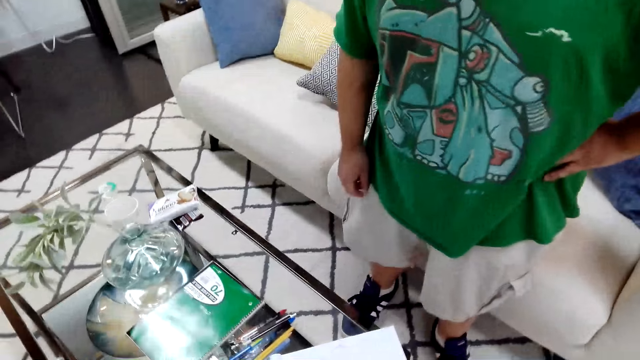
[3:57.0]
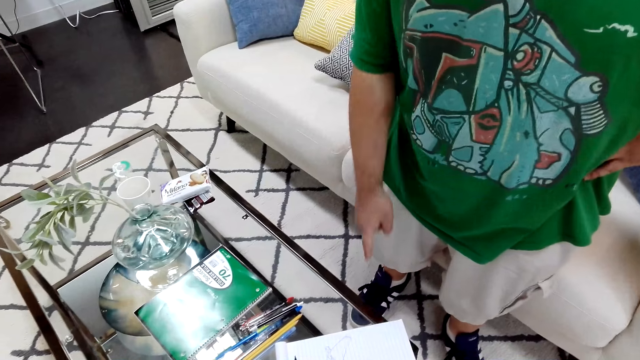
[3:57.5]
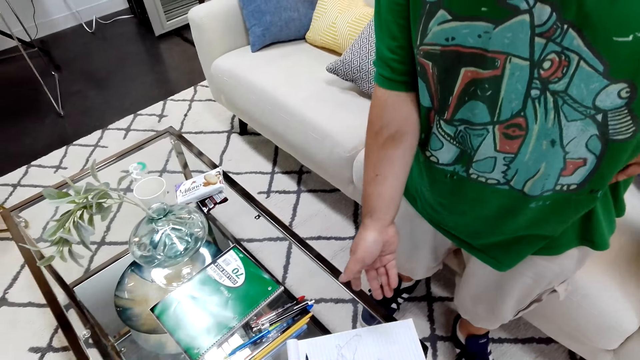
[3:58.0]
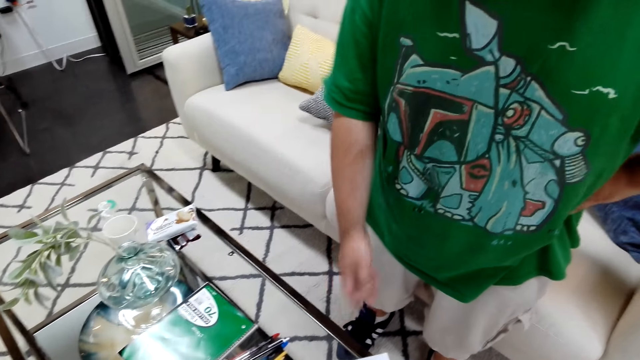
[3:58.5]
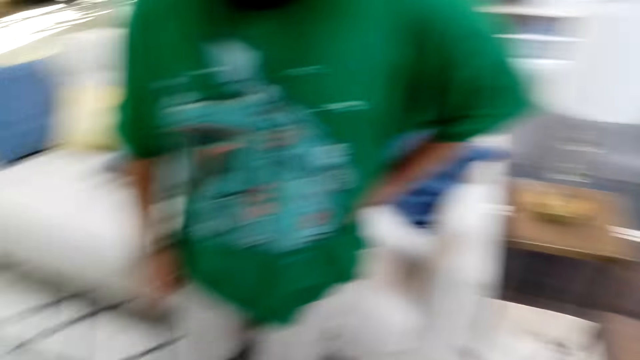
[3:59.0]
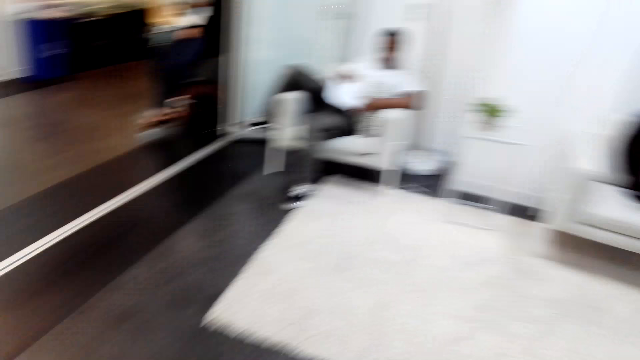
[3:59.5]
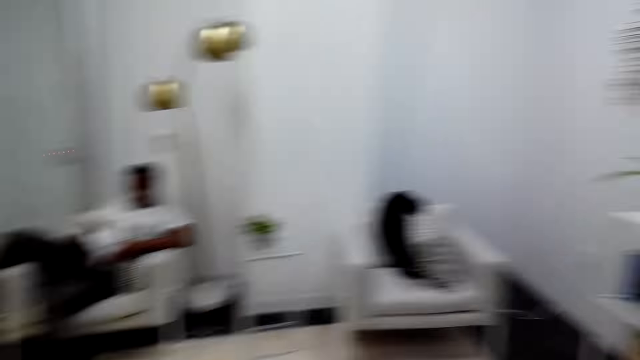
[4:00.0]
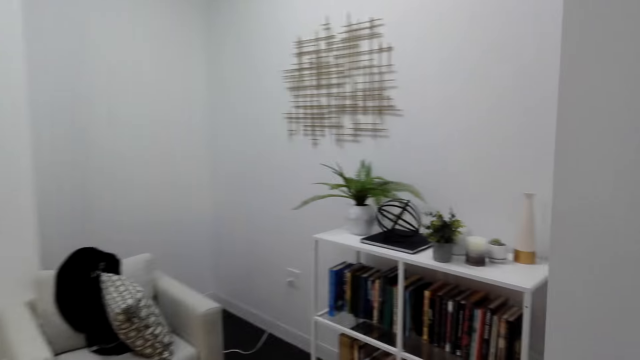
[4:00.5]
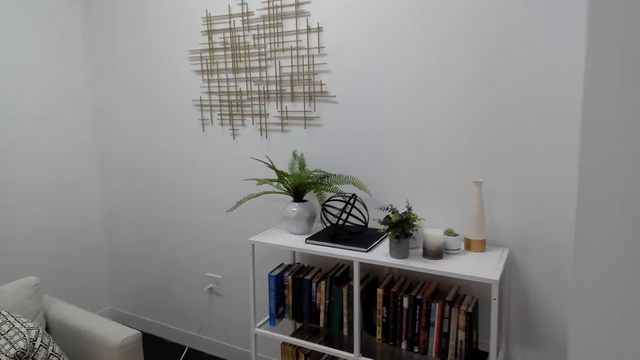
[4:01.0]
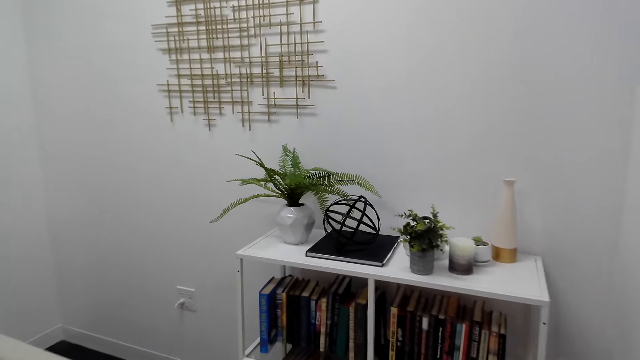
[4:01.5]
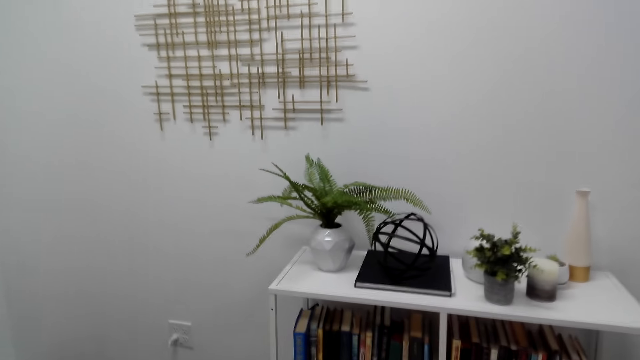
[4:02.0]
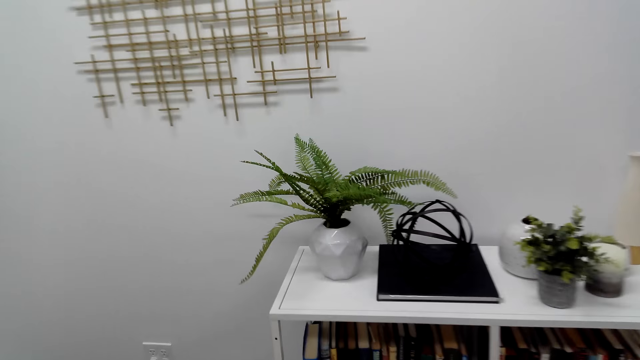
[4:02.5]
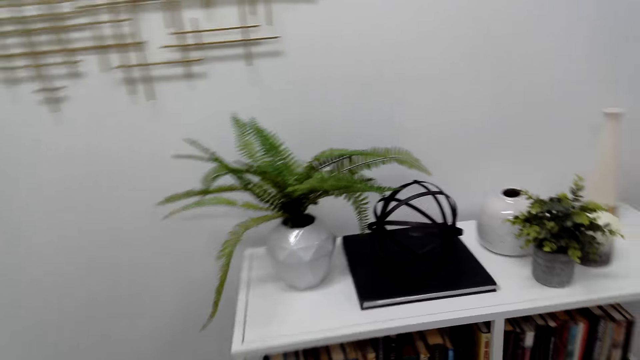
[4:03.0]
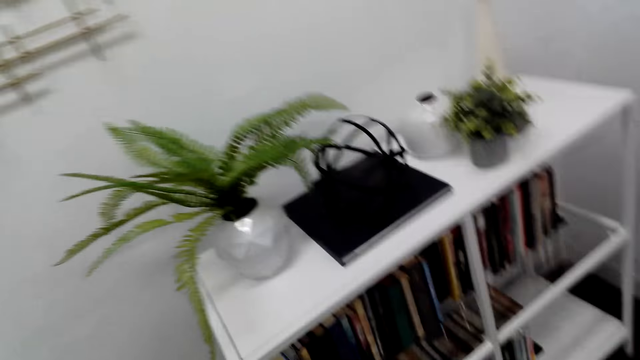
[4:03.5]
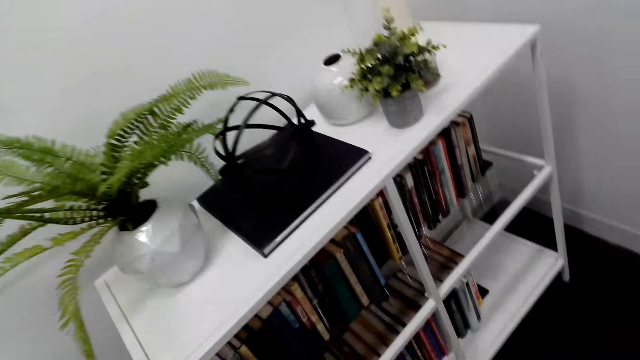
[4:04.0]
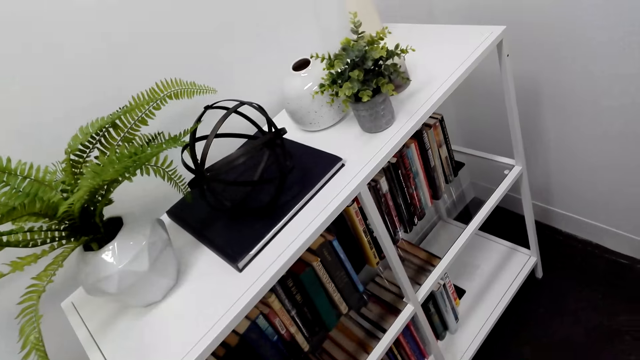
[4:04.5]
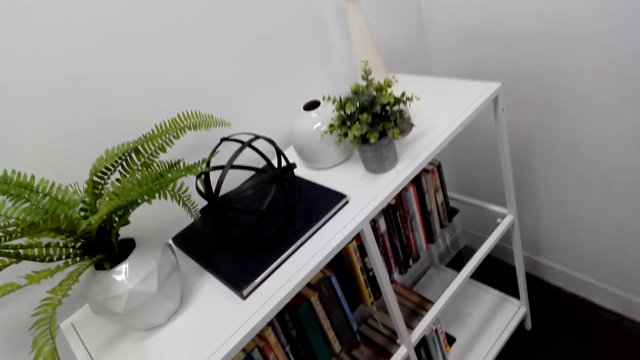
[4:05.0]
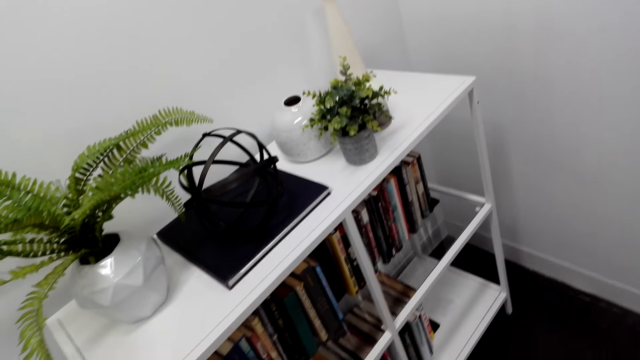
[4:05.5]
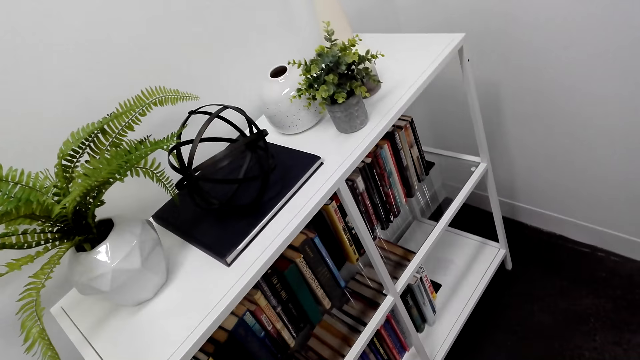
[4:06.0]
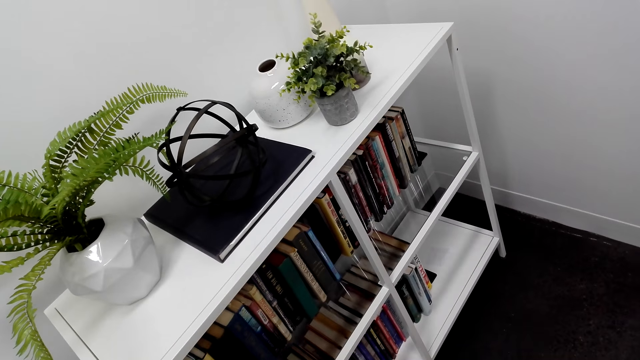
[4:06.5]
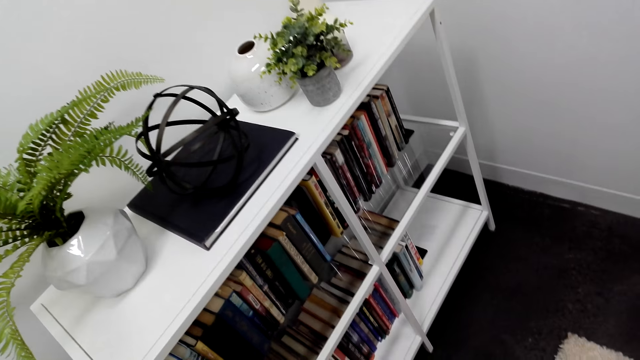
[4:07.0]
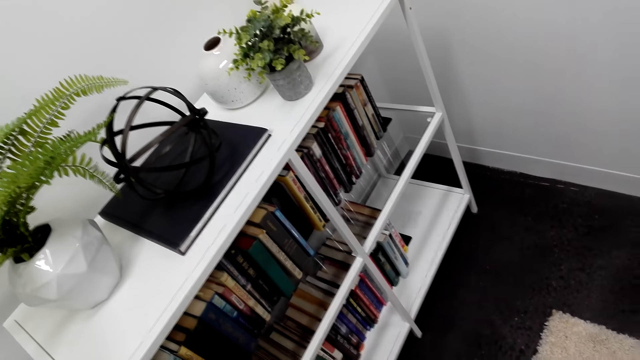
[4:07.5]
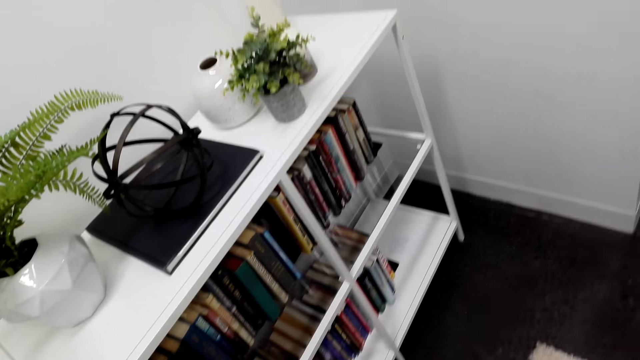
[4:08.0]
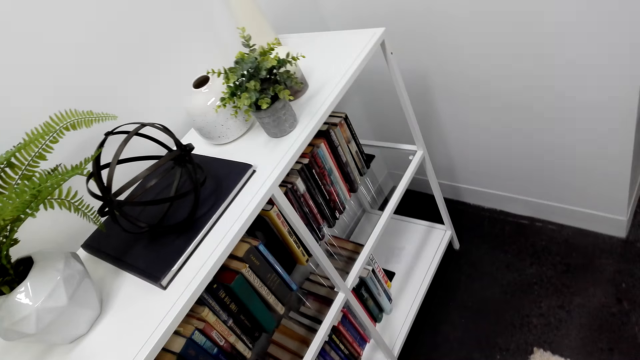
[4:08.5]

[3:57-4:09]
A man shows the camera wearer the book on the table. The camera wearer looks around. They look at the books on the shelf.

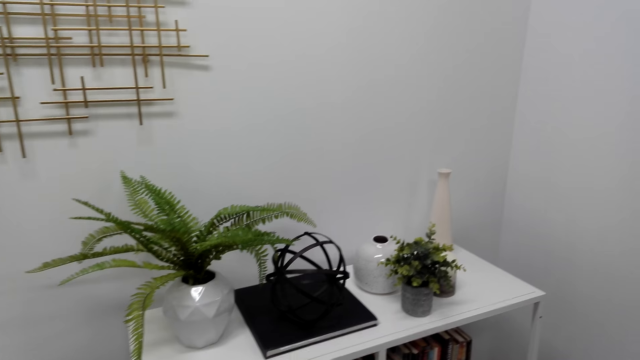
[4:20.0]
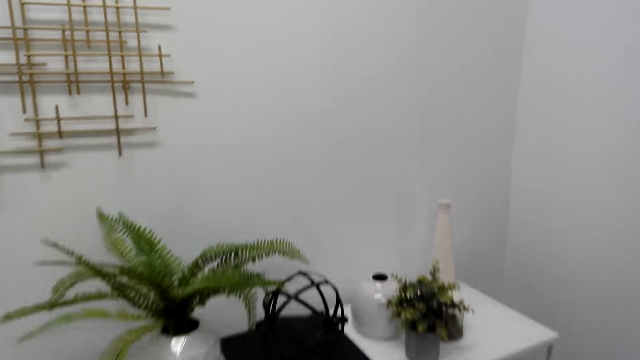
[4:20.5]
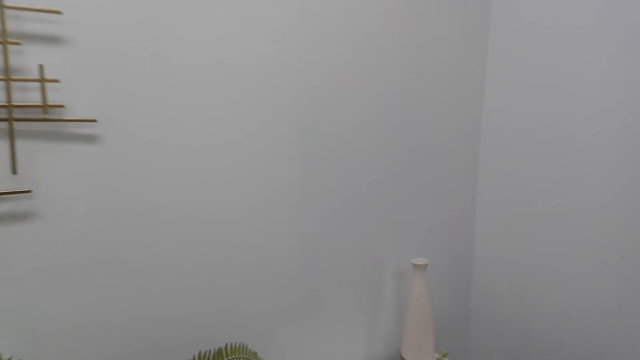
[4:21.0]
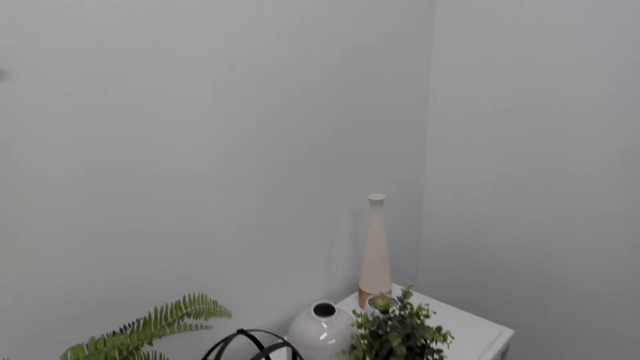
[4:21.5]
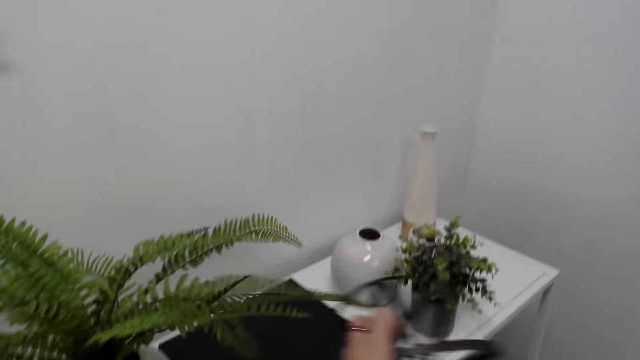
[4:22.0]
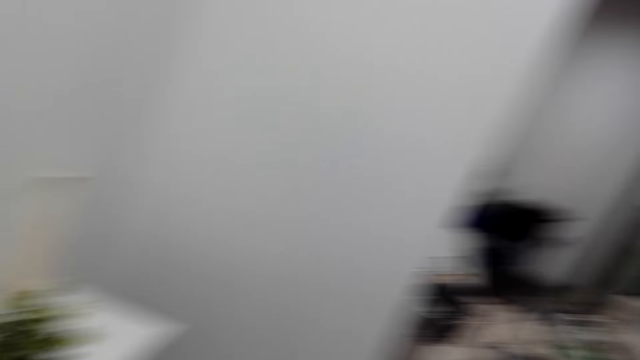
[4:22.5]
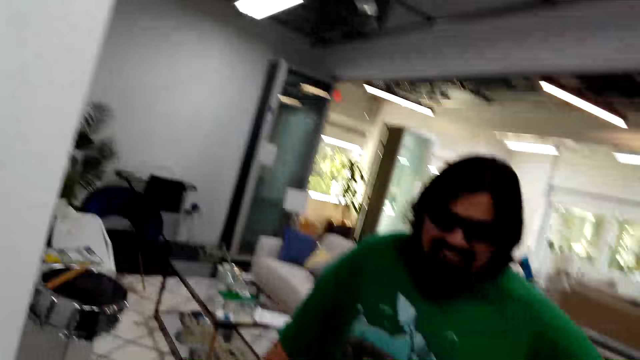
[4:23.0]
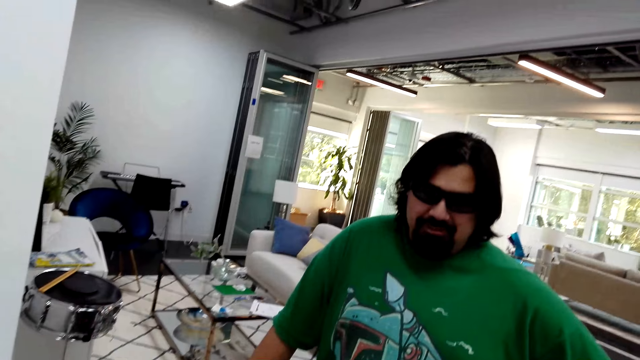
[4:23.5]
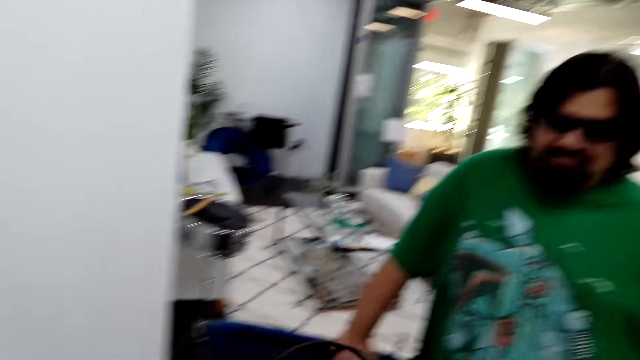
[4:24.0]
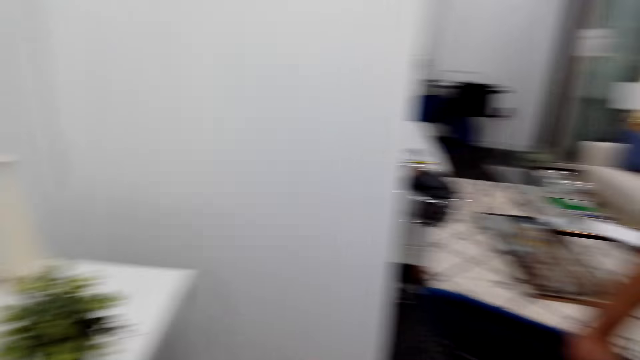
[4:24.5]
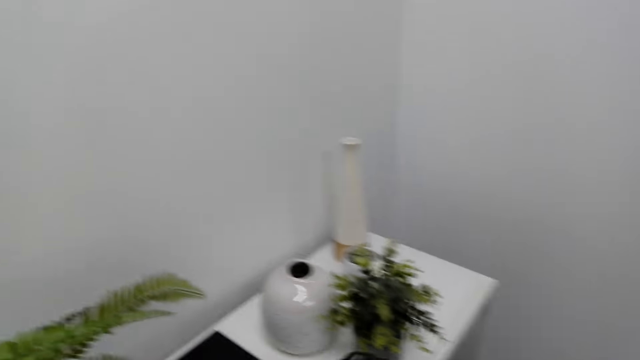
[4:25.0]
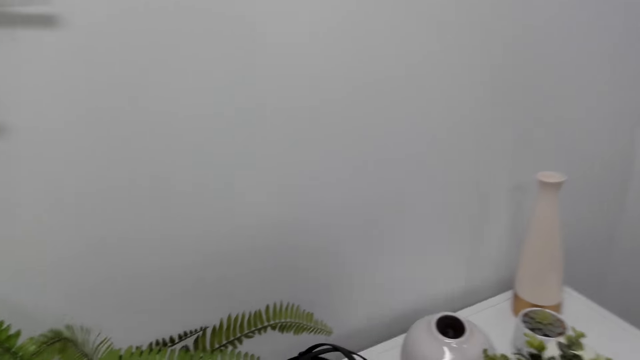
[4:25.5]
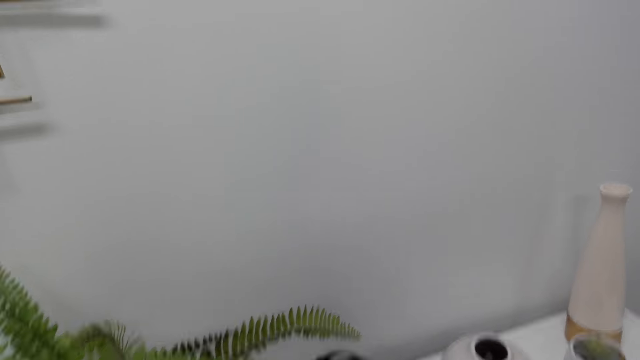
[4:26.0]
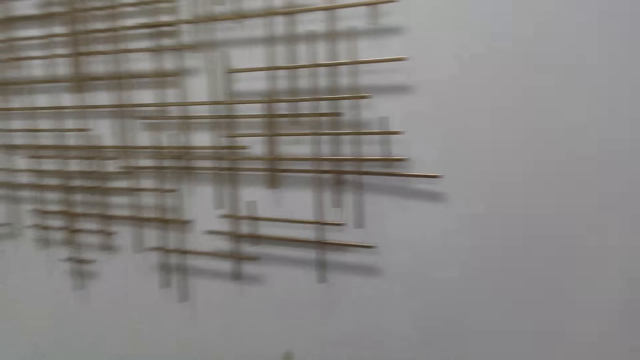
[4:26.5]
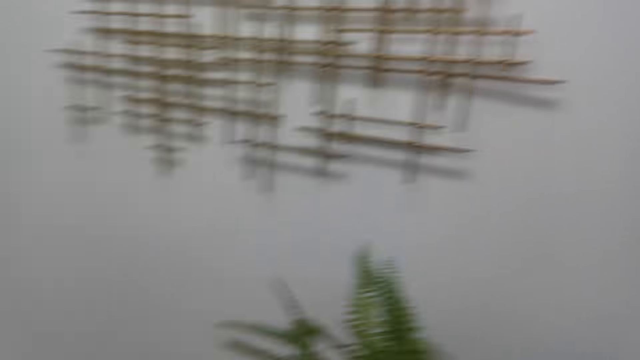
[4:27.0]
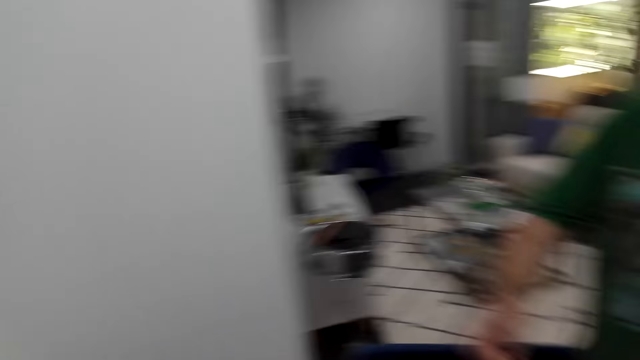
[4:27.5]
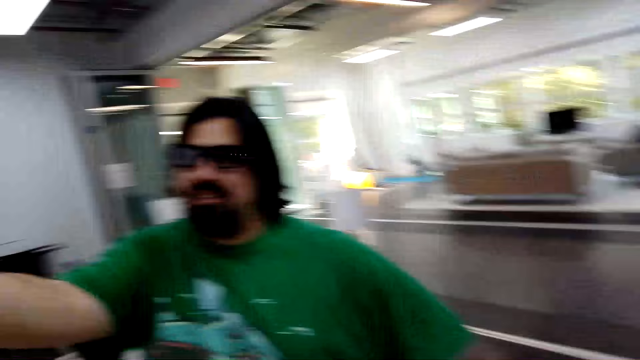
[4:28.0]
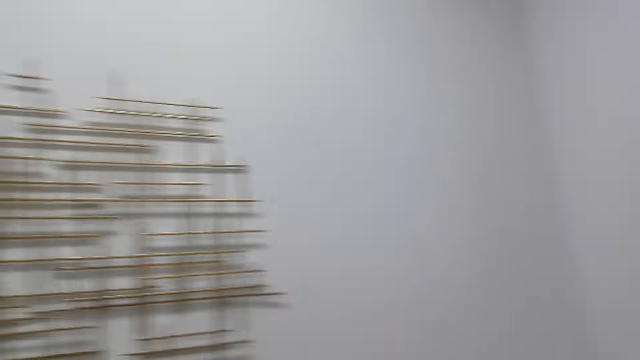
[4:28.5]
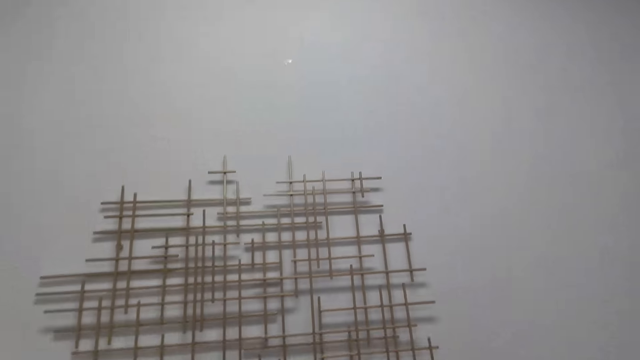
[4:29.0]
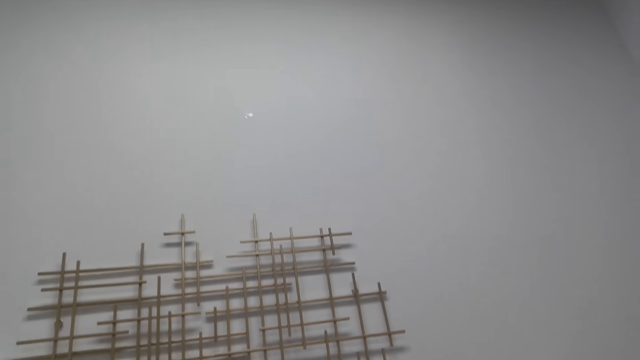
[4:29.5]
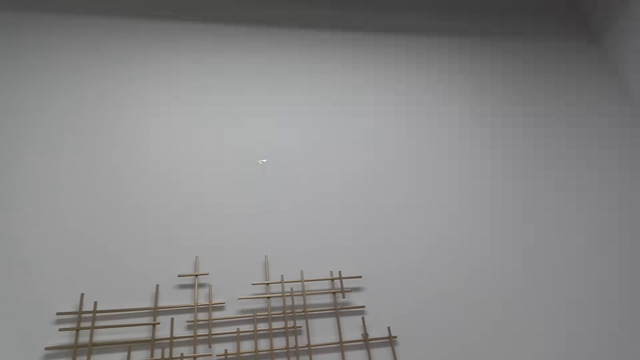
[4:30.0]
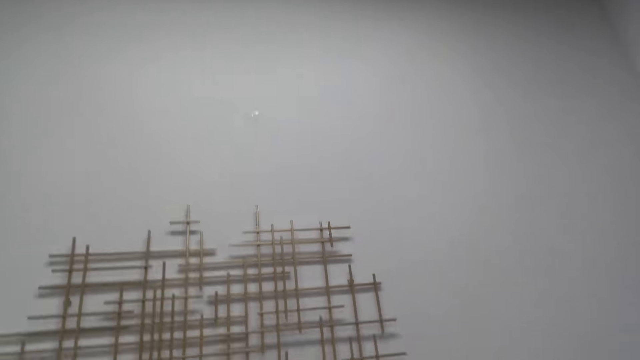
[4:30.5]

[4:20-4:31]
The camera wearer picks up something. A man talks to the camera wearer. The camera wearer puts the object on the book shelf. They look around.
